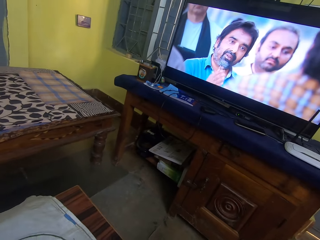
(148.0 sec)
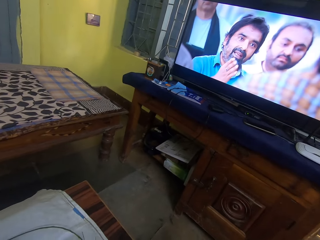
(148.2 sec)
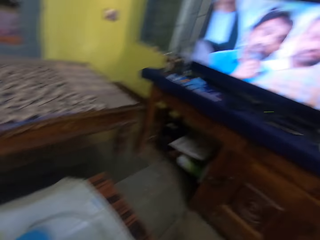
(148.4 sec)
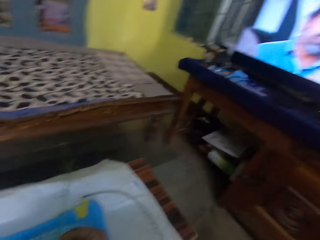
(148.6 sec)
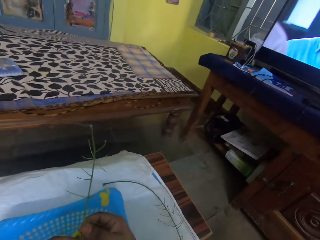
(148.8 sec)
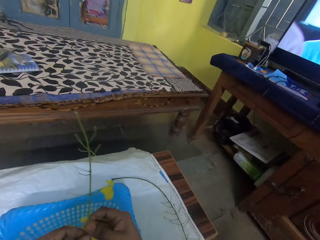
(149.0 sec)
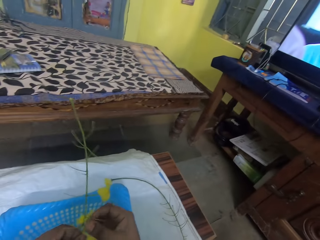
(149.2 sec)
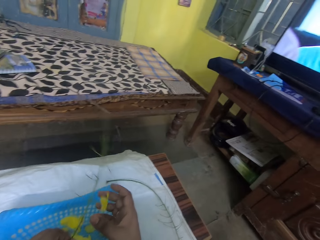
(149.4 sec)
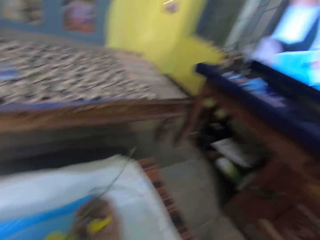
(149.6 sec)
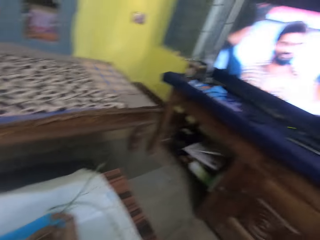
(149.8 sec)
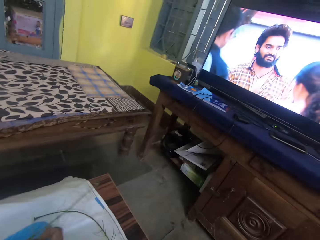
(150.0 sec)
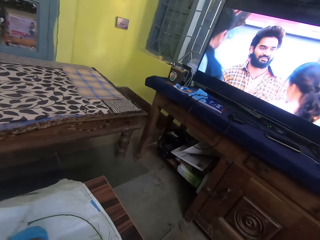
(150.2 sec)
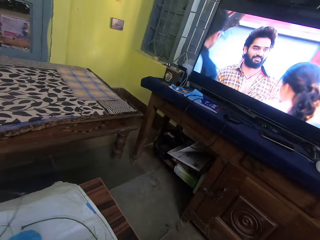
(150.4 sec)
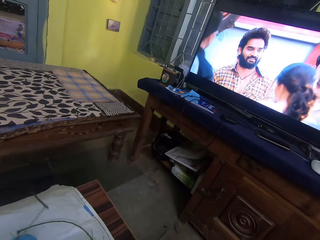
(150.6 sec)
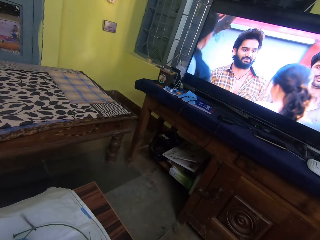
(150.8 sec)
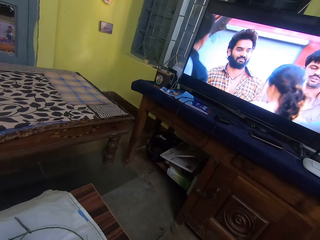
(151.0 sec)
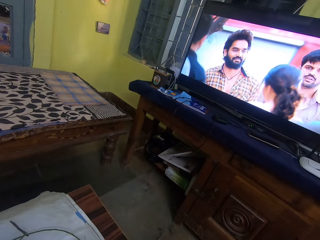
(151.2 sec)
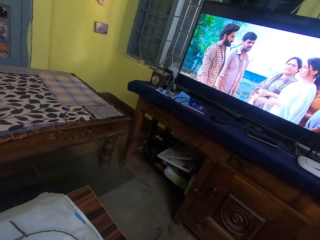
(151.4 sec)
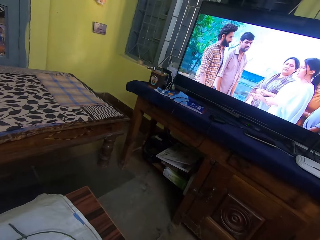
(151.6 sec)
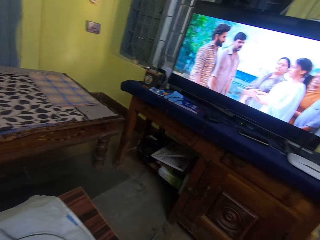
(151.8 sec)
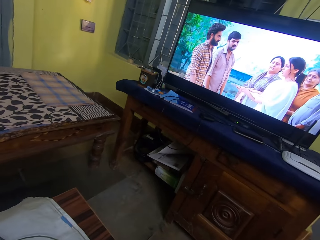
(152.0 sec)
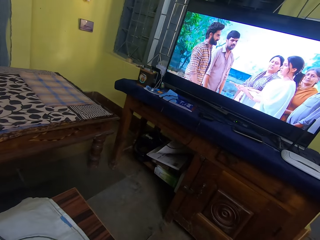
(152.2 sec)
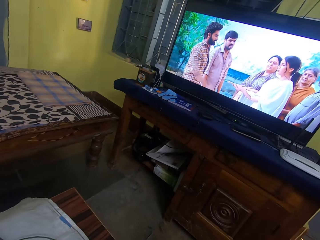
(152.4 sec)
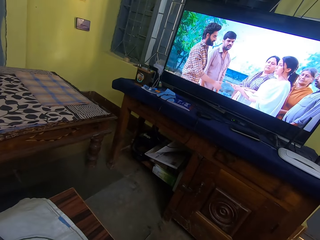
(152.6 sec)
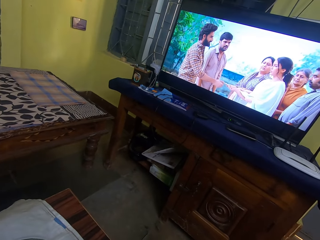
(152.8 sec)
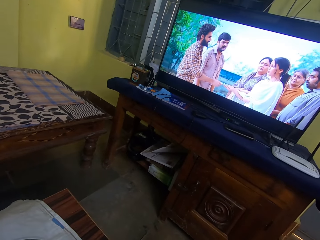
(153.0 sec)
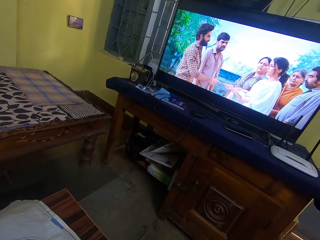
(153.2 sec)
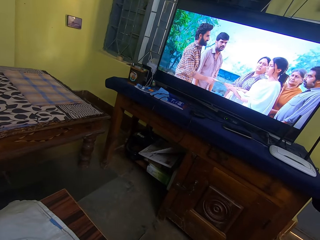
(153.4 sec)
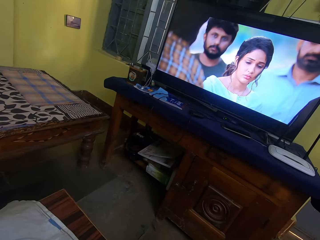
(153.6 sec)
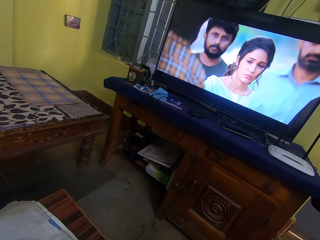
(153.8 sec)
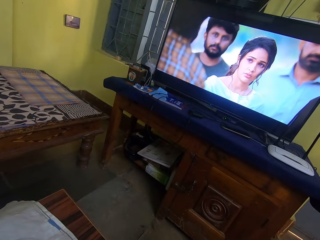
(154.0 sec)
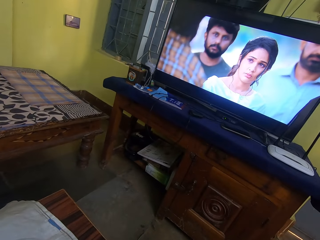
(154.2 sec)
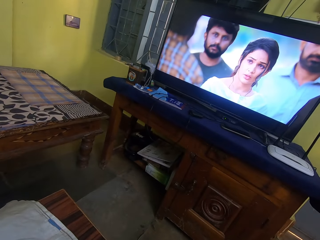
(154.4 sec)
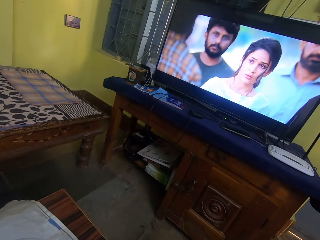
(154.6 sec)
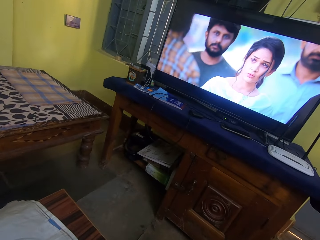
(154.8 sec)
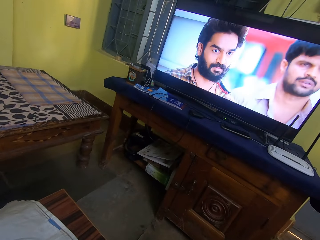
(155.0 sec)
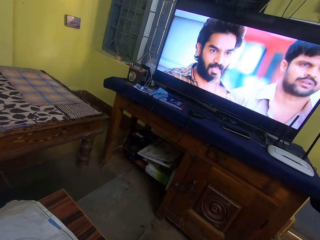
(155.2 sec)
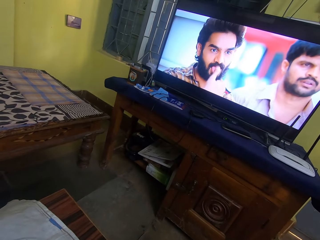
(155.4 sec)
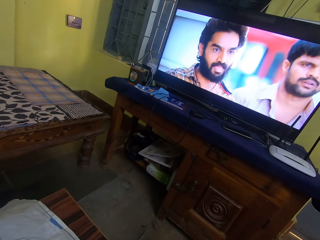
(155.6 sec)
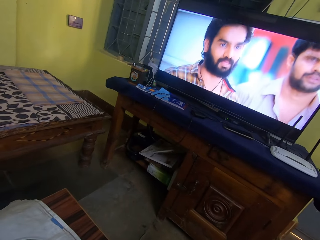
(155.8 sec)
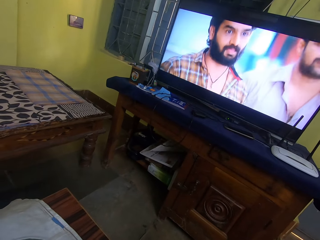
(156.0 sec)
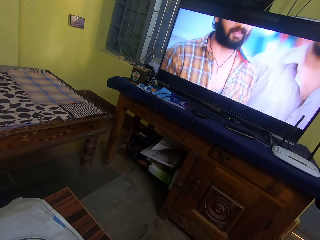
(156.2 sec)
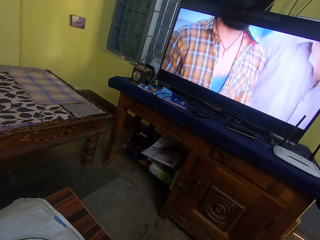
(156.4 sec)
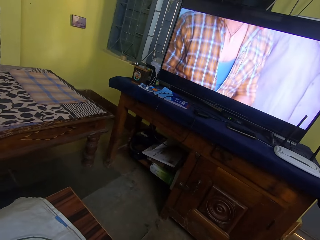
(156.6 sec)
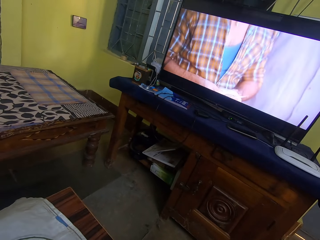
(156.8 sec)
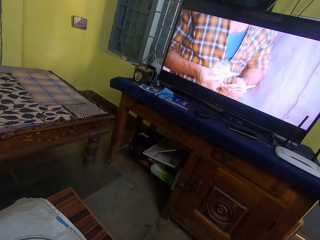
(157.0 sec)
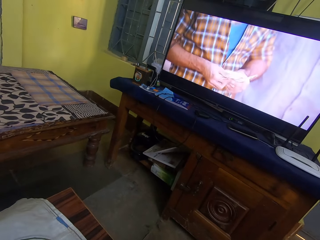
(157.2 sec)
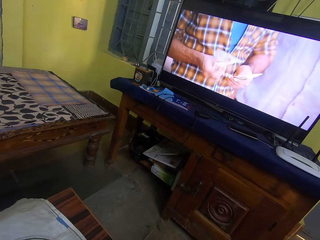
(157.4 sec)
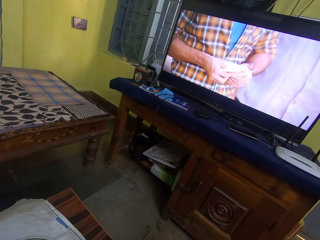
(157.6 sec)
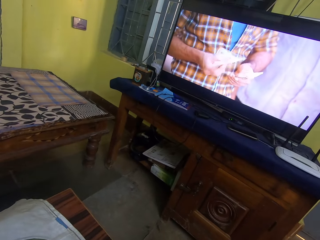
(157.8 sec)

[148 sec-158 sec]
The camera wearer removes the leaves from its branches. They look at the television.

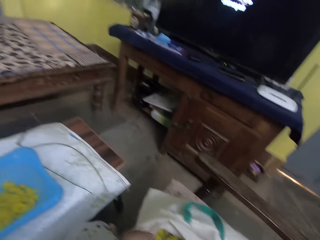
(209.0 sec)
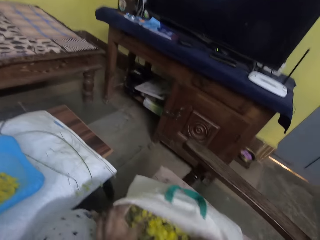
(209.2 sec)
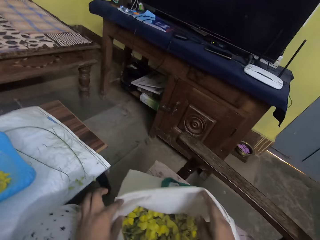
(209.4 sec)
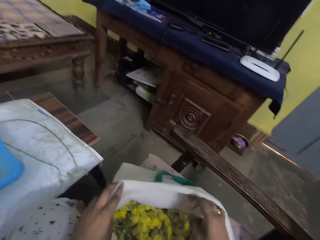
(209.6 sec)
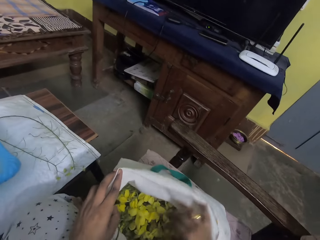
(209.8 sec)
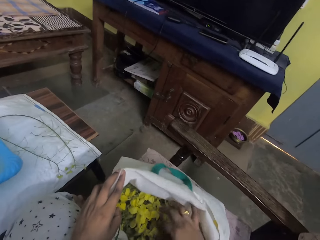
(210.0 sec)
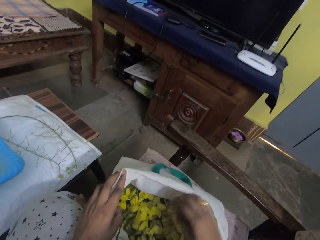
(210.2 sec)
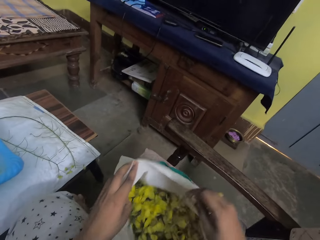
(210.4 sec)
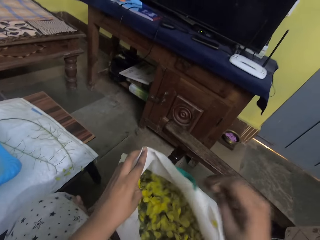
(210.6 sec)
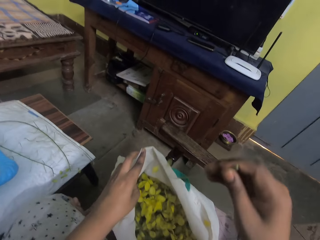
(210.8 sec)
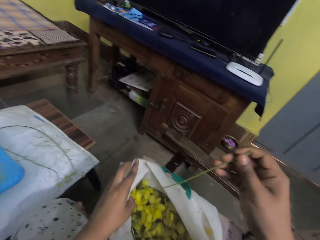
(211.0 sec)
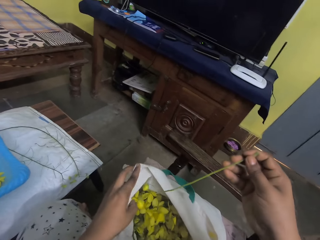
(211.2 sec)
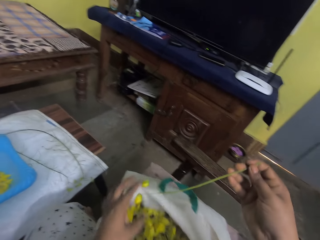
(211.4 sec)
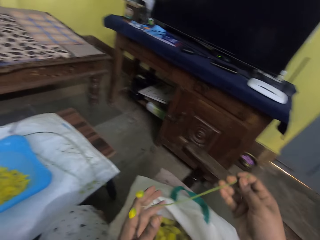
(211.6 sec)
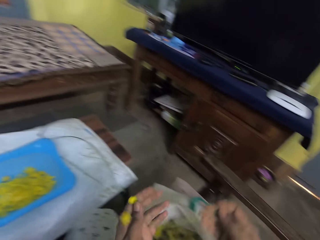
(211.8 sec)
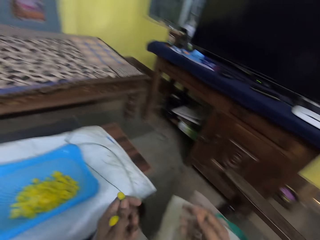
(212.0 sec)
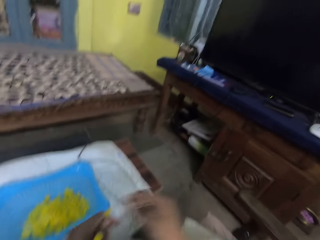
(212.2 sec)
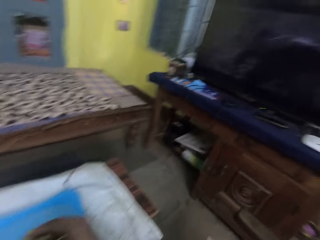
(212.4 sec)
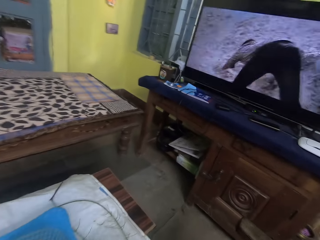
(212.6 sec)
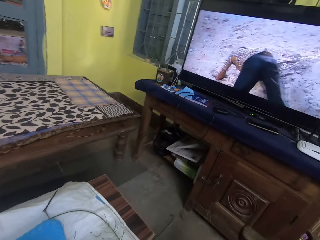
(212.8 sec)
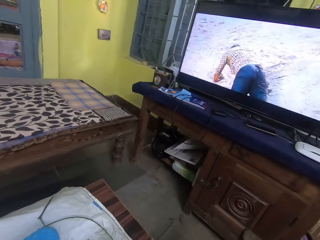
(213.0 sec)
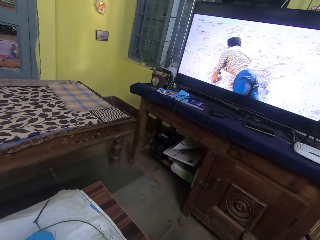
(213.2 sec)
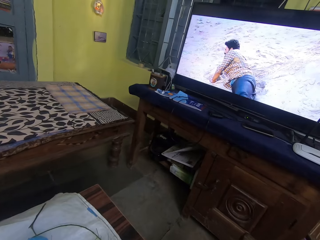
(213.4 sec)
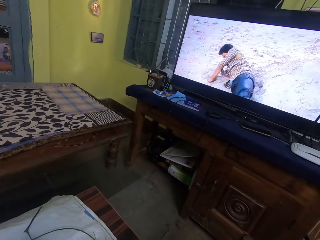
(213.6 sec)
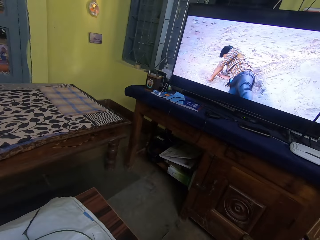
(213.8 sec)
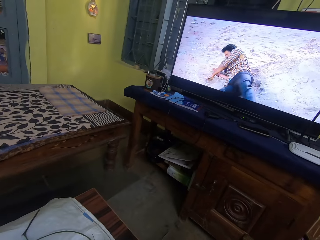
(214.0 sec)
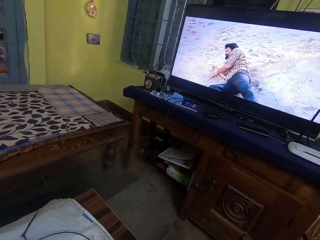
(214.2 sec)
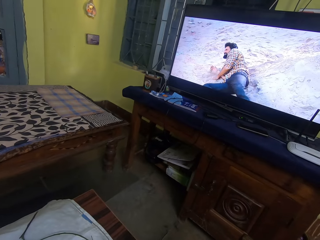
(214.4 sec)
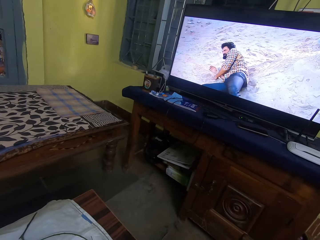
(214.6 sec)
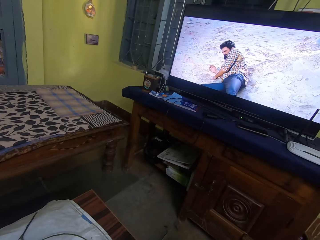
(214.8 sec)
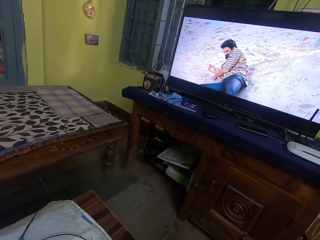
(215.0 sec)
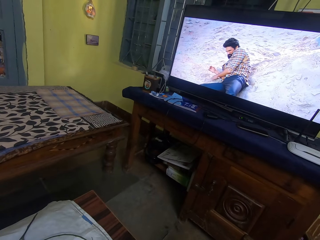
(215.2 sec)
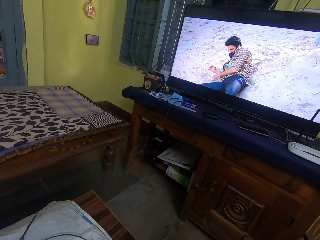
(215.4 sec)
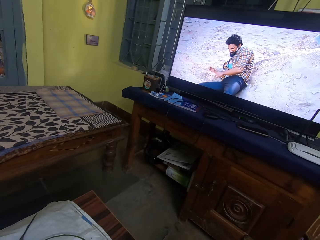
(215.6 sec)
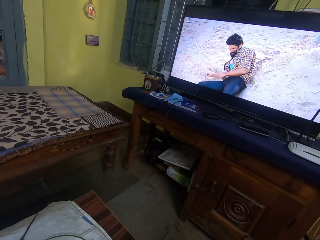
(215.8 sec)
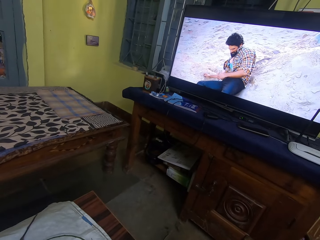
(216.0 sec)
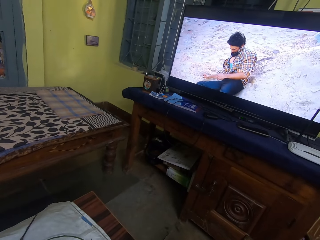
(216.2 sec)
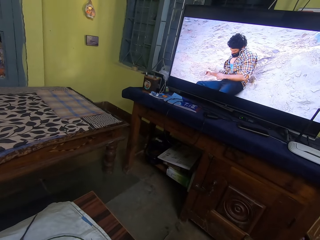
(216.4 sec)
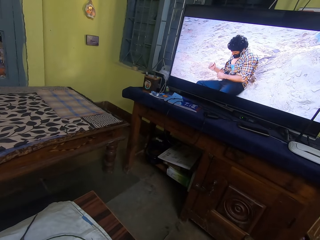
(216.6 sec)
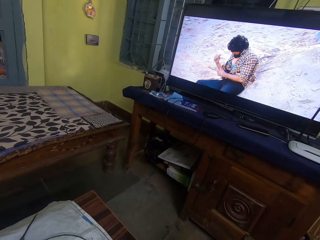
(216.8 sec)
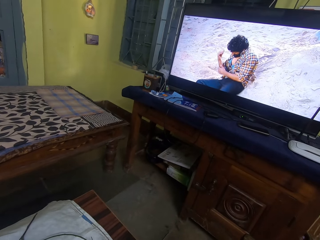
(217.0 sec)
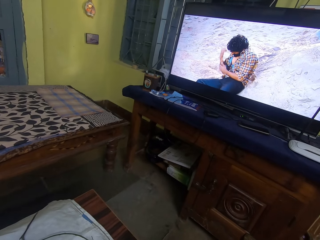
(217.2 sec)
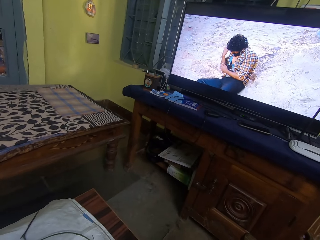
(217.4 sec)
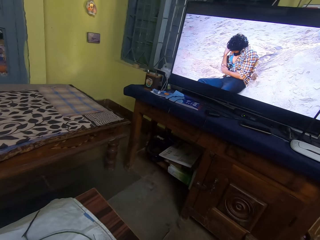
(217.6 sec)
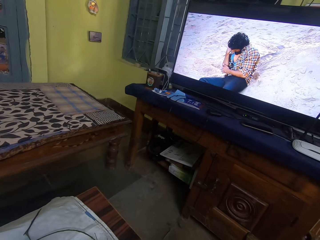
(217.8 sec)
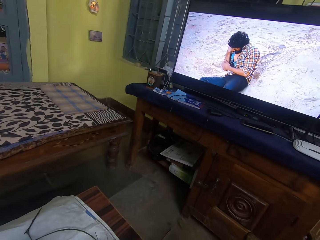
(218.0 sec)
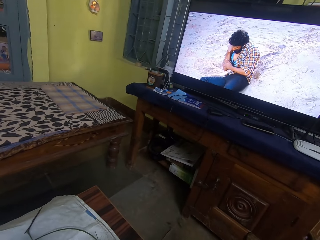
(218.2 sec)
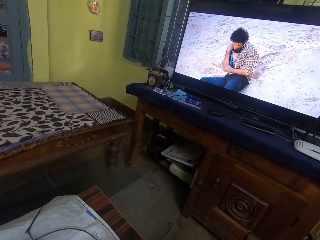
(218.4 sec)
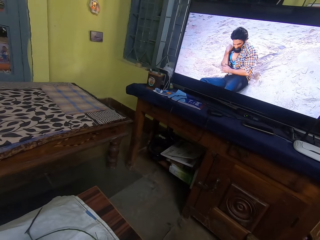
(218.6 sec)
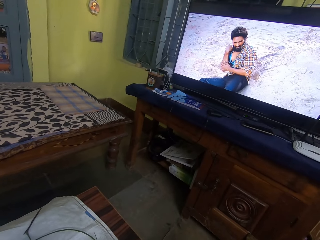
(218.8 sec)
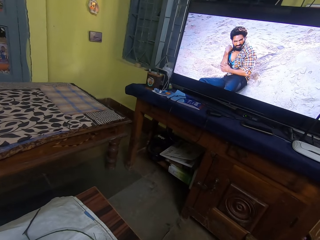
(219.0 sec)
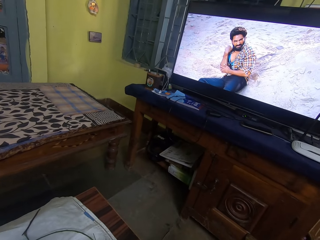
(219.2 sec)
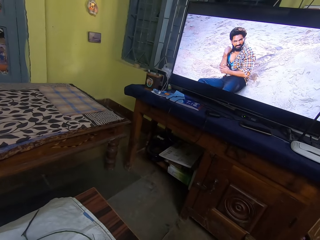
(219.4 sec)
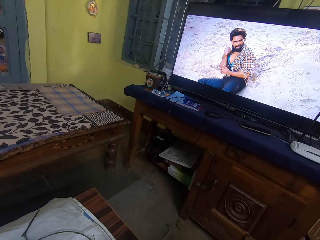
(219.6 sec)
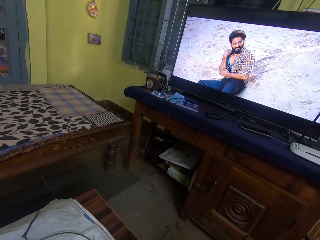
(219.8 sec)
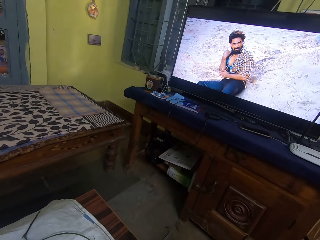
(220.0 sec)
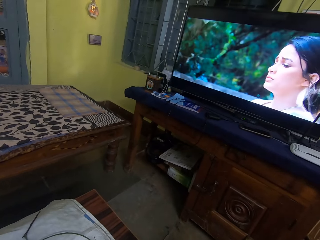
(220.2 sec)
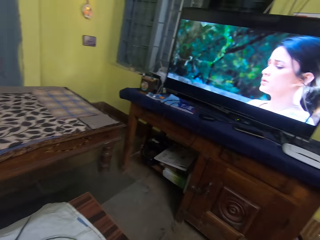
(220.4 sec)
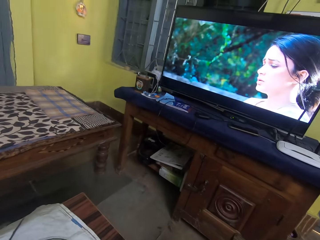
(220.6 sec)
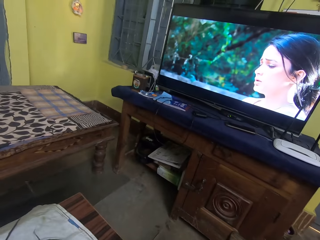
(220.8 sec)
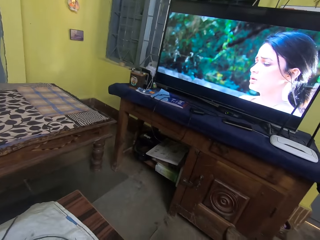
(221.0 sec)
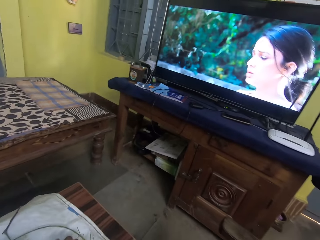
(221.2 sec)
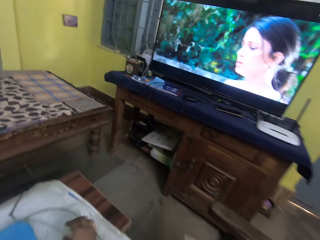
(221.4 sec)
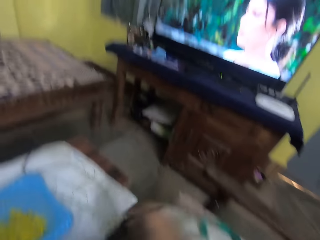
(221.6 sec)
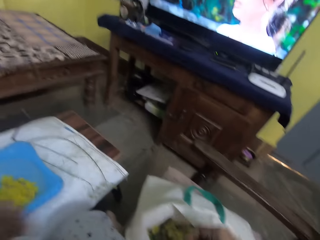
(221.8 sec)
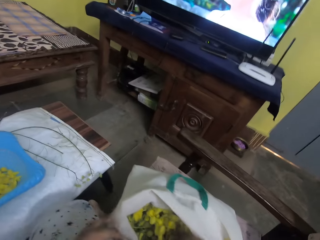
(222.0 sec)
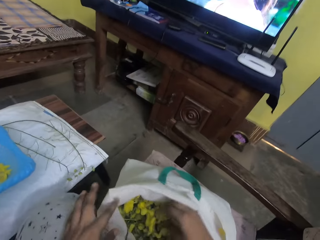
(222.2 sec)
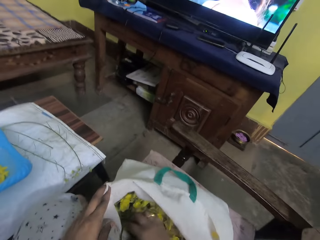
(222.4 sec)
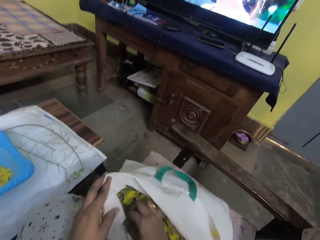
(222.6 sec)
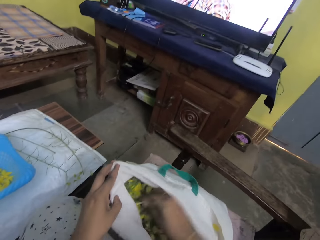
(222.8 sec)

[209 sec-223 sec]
The camera wearer picks a branch of leaves or plant from the bag. They look at the television. They put the plant on the table.
